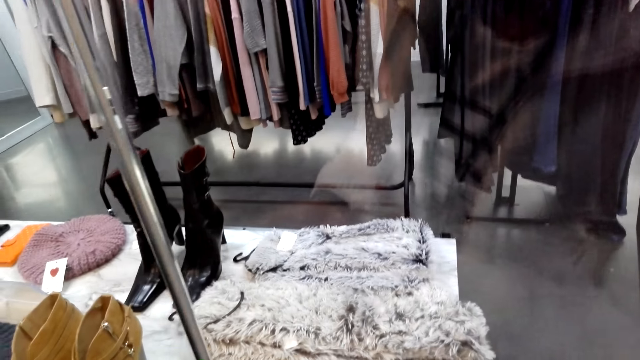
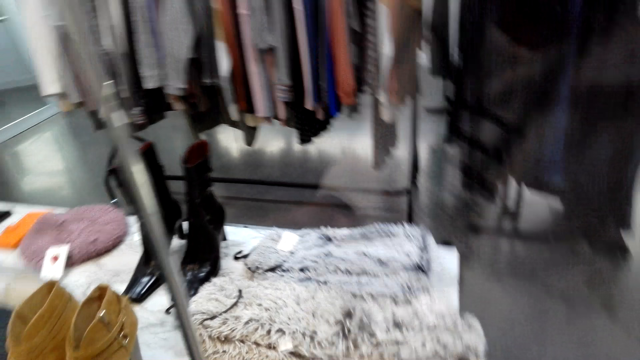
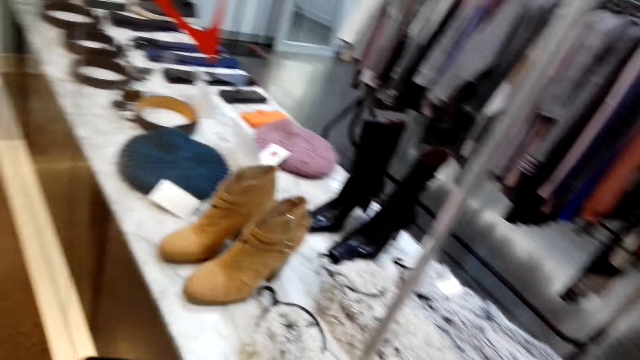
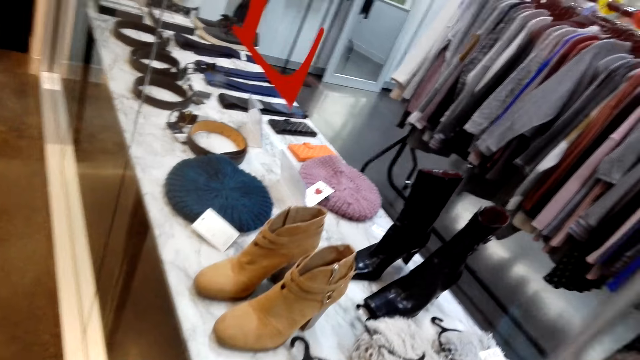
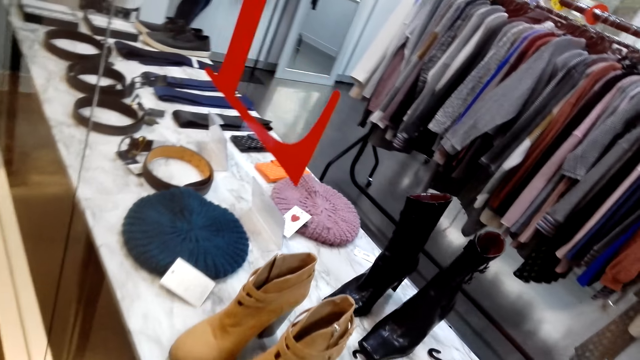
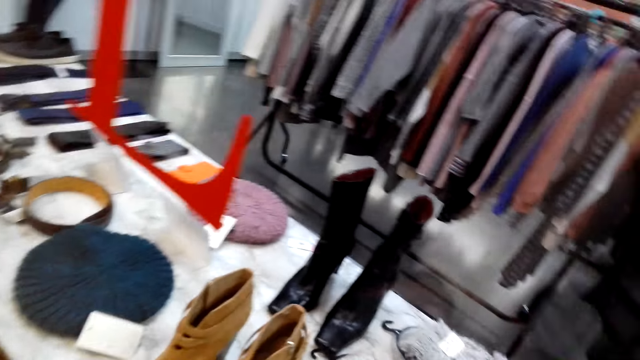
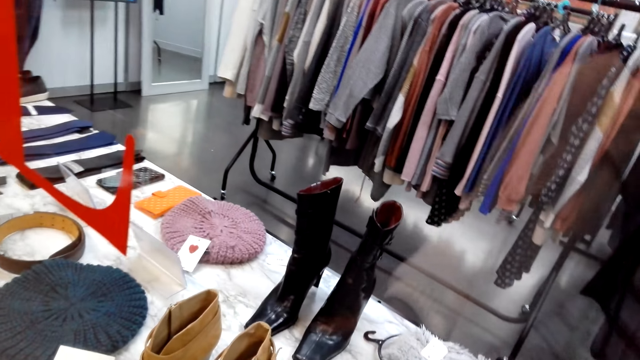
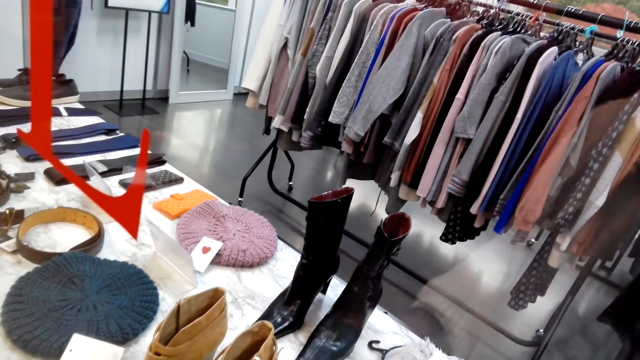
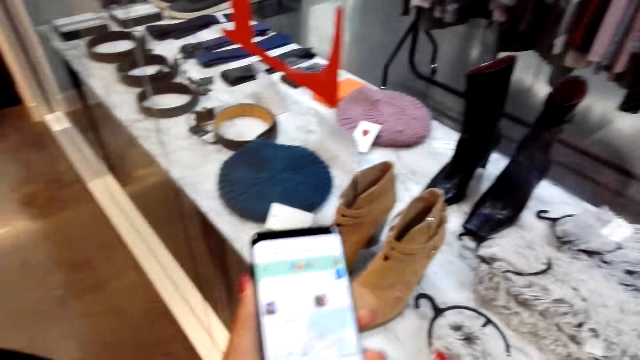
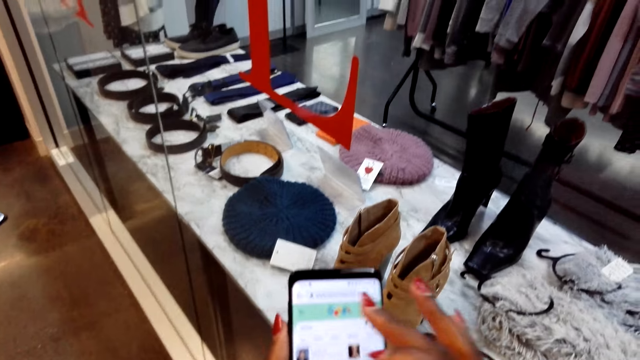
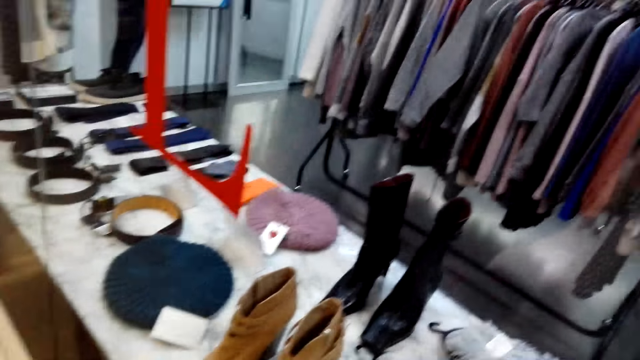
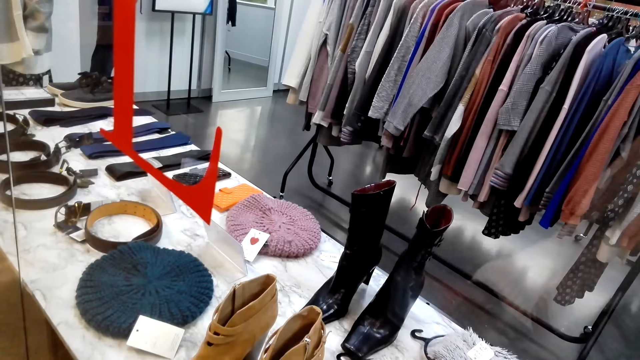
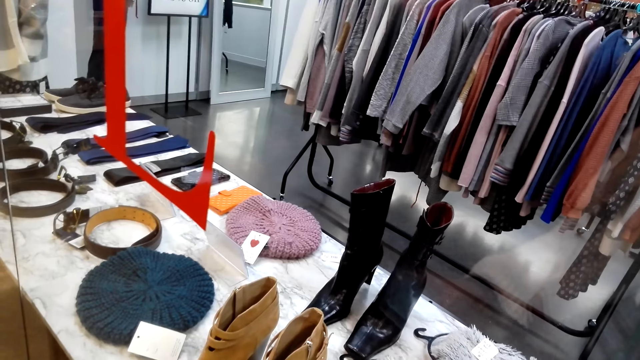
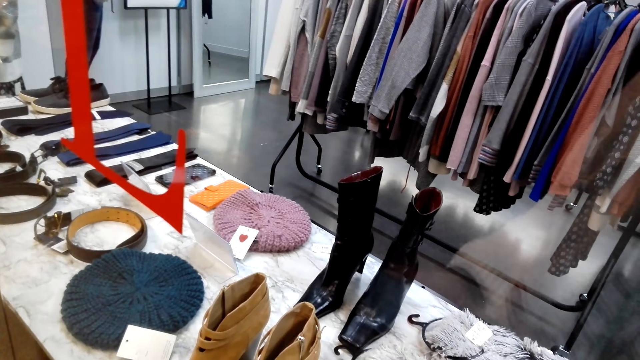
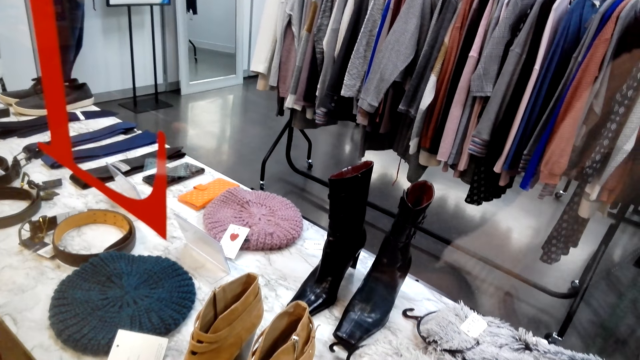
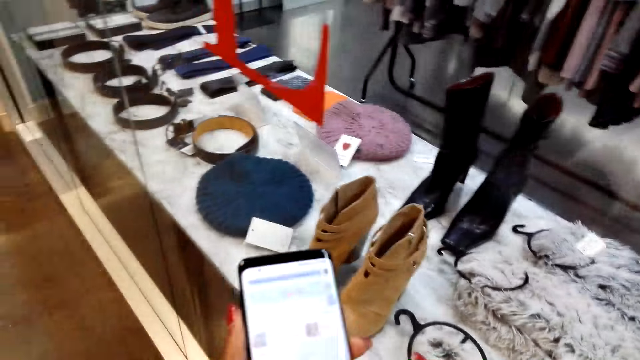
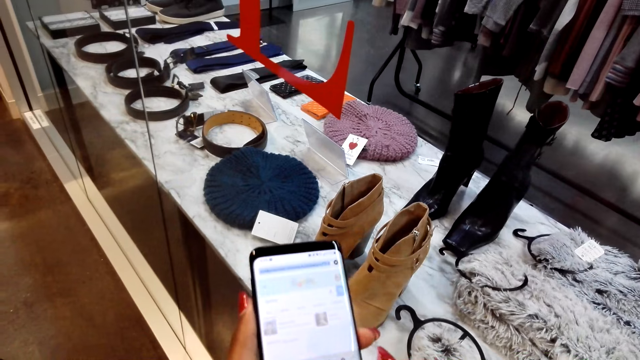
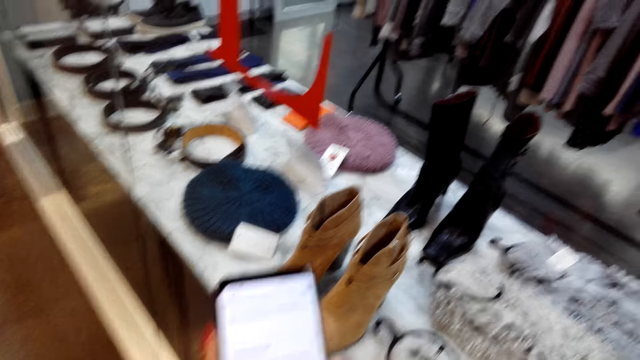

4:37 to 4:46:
The camera wearer looks around the store. They scroll the phone.

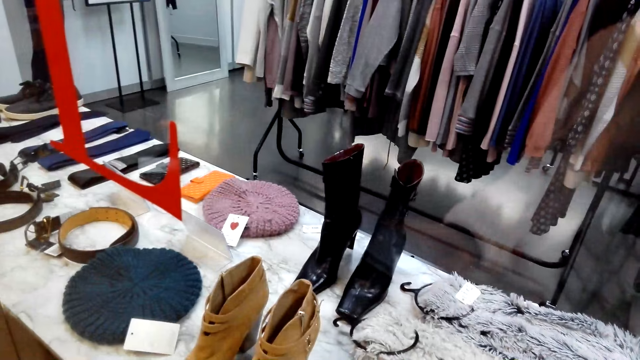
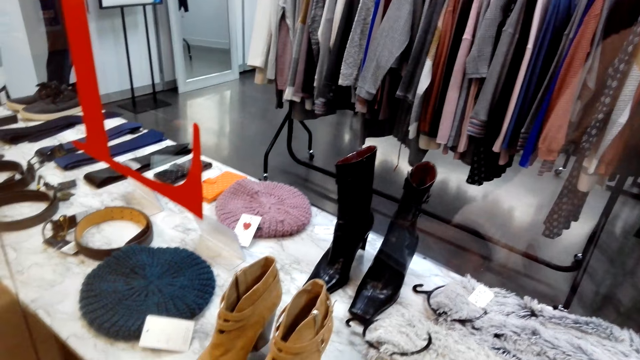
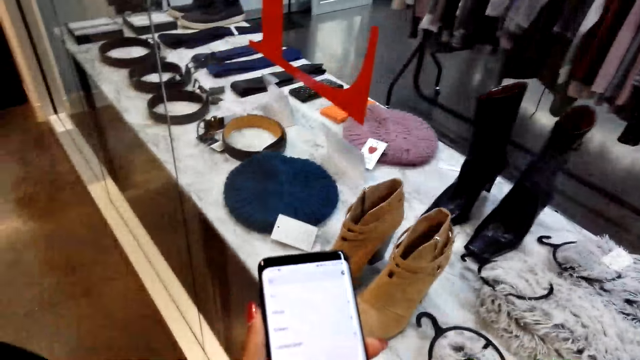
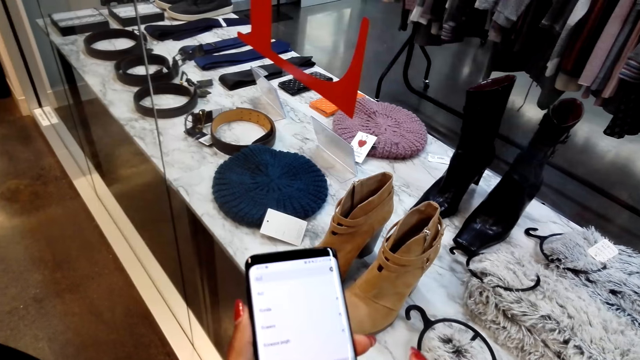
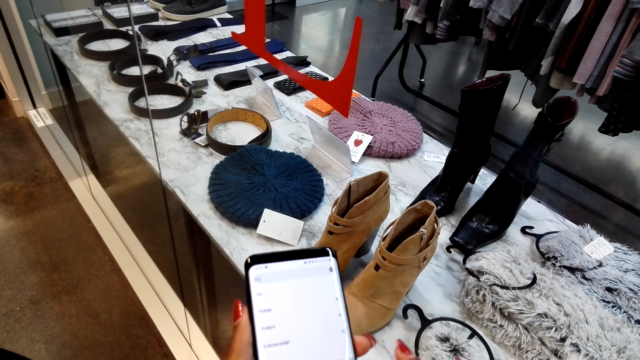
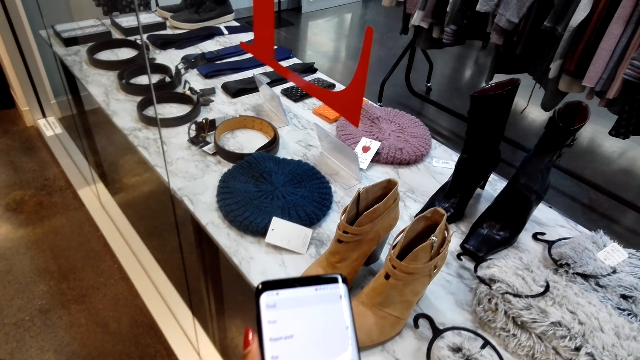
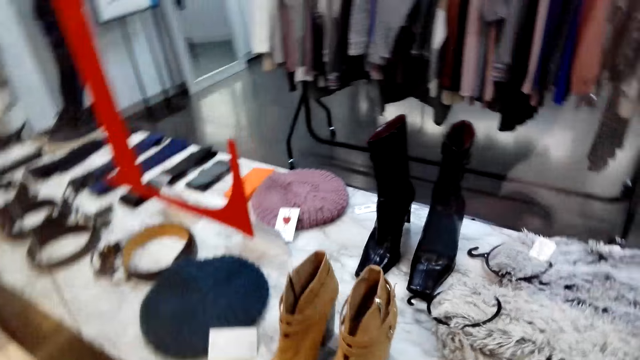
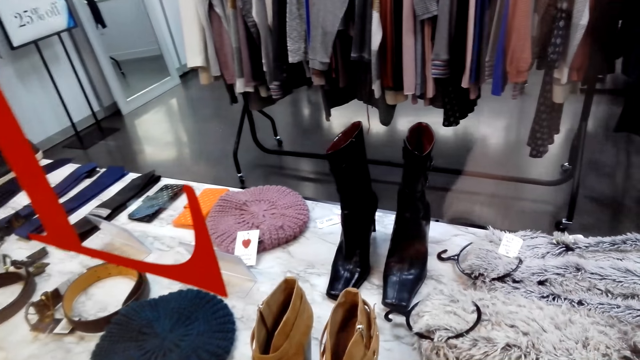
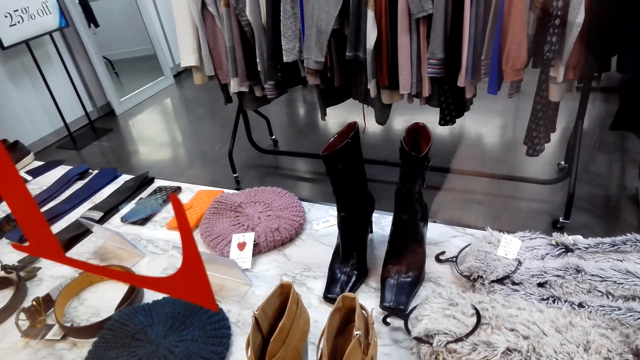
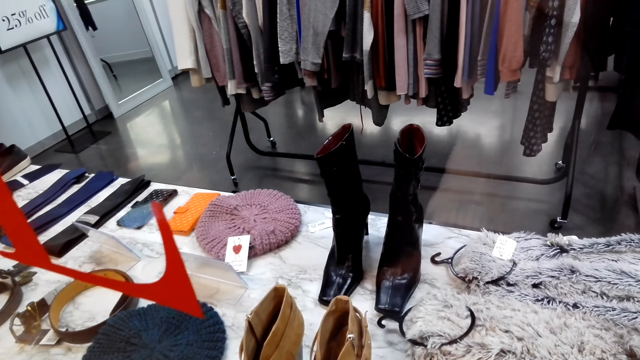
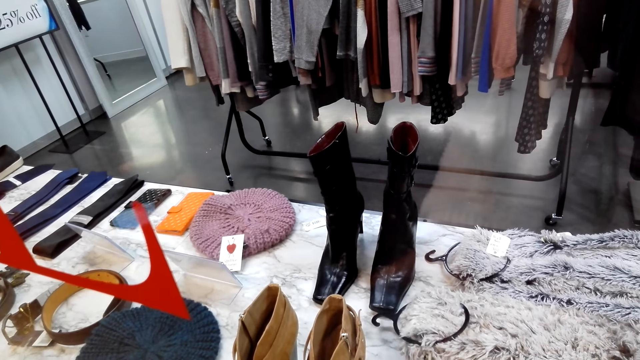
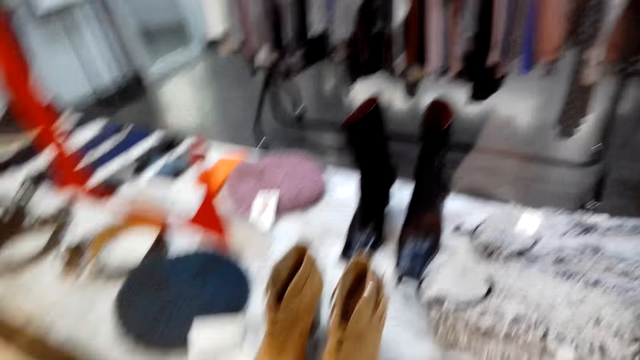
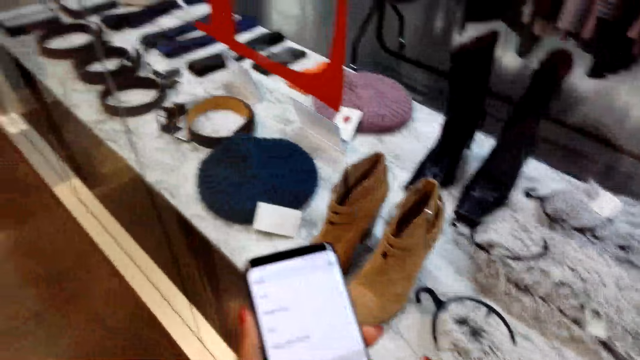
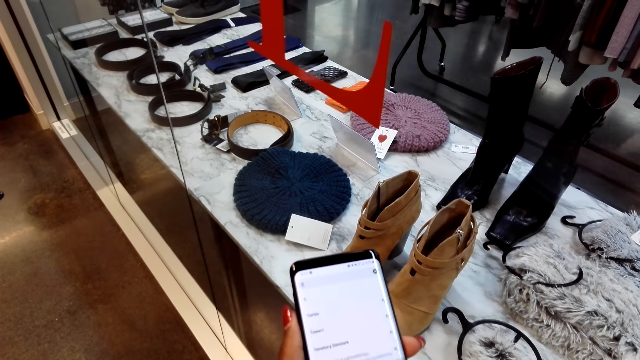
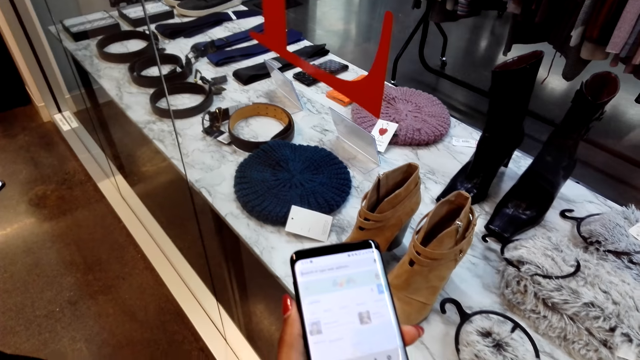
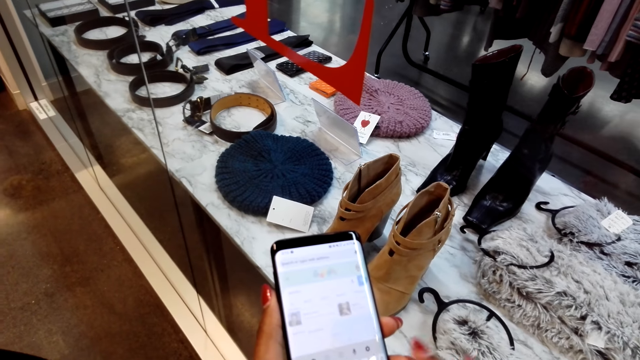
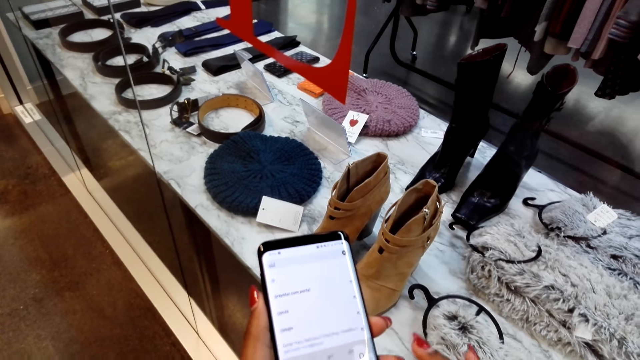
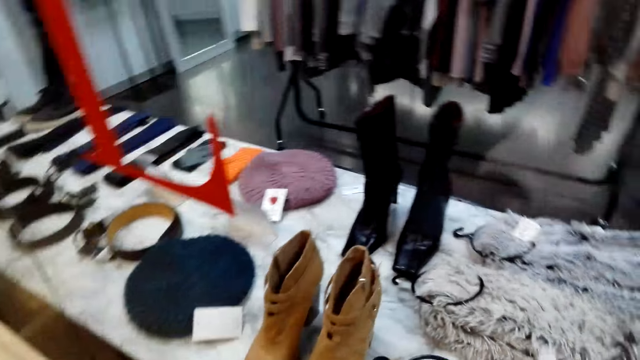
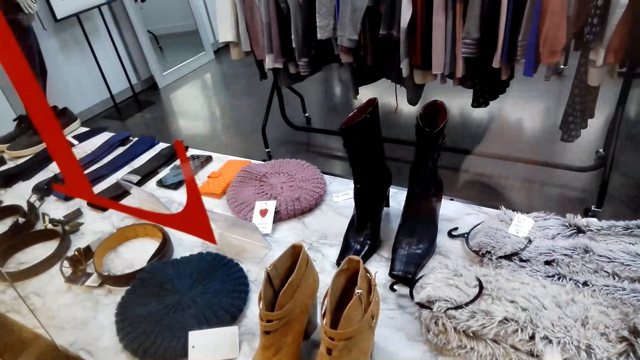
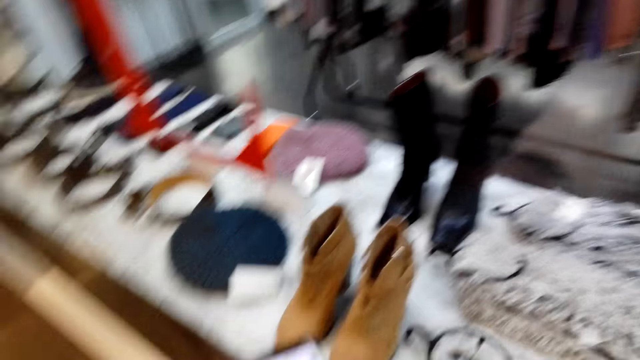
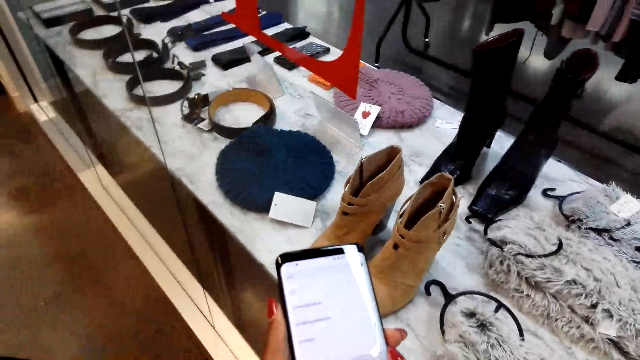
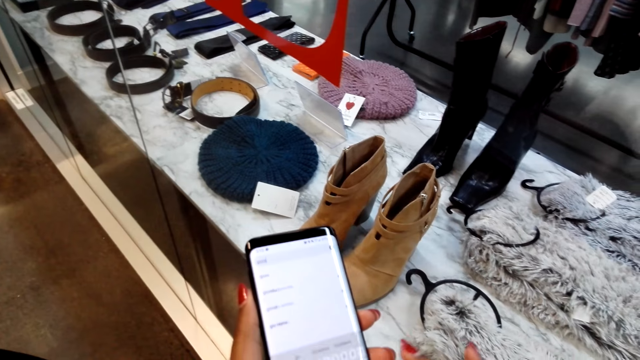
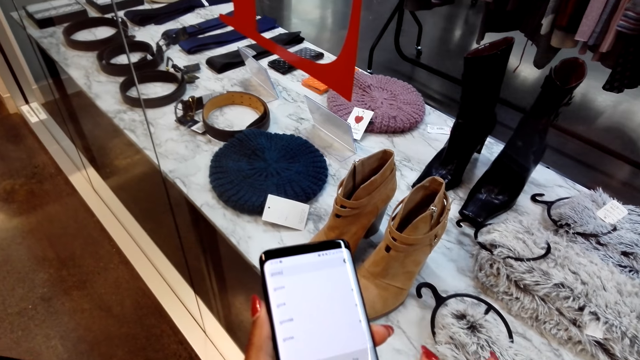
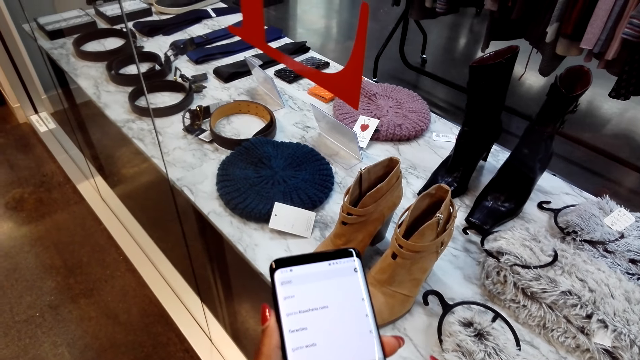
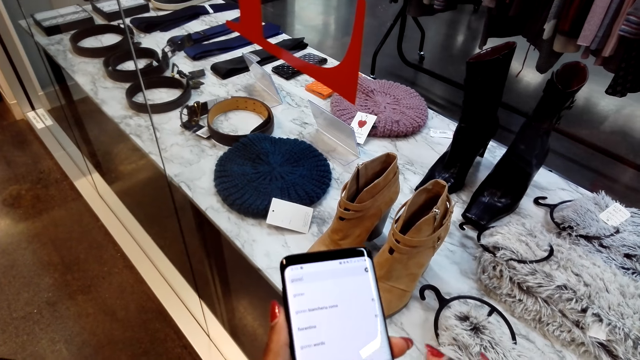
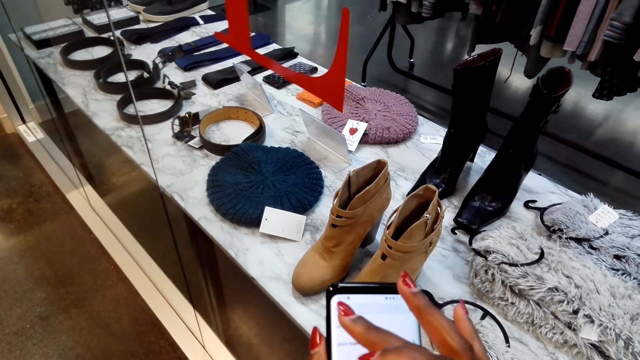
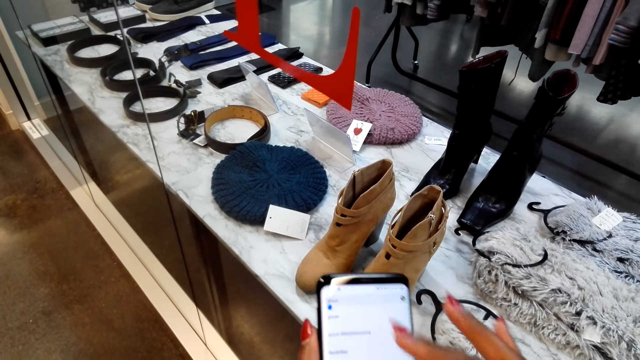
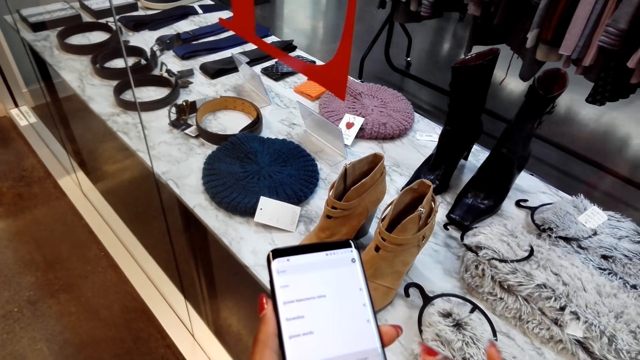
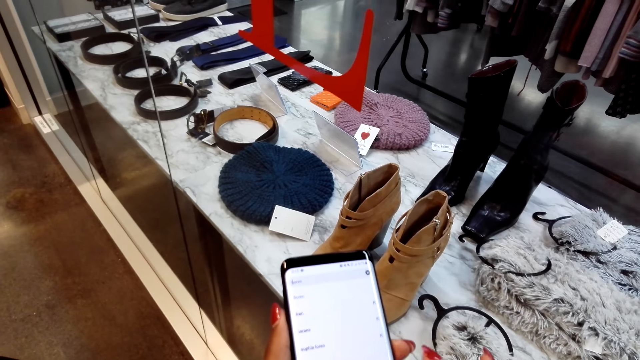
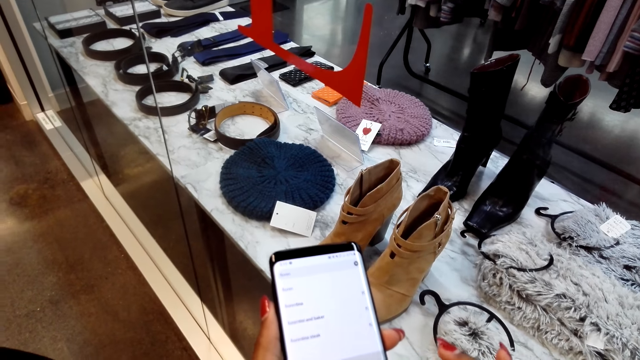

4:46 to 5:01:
The camera wearer scrolls a phone. They look around. They scroll the phone. They look around. They use the phone.
